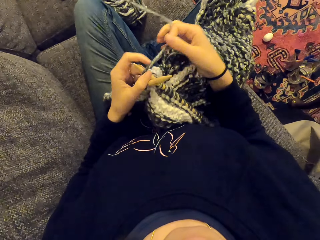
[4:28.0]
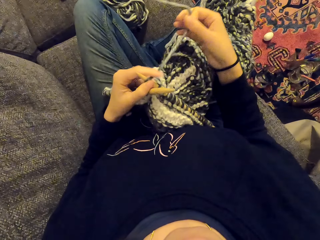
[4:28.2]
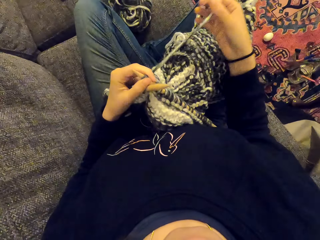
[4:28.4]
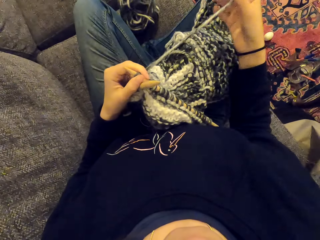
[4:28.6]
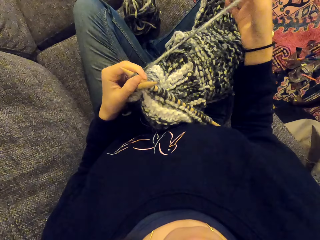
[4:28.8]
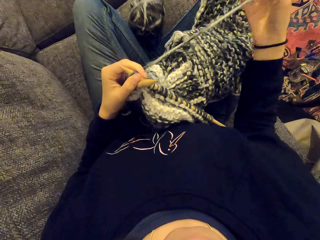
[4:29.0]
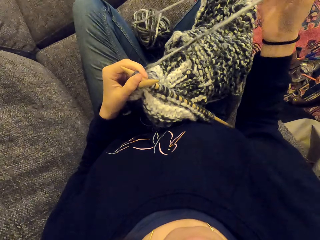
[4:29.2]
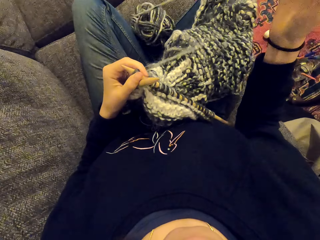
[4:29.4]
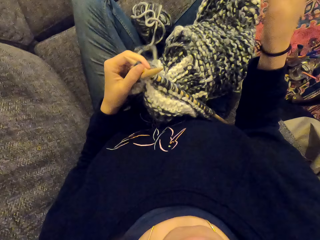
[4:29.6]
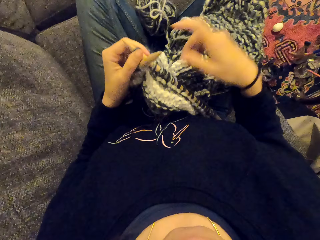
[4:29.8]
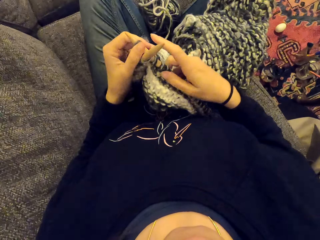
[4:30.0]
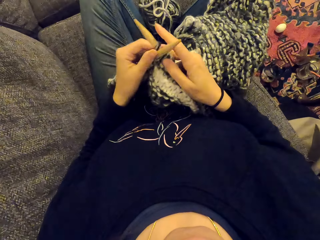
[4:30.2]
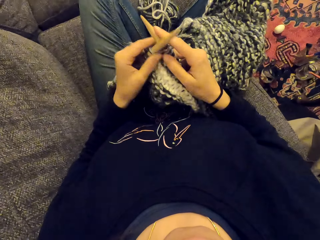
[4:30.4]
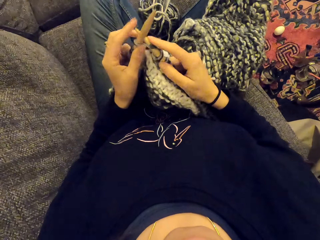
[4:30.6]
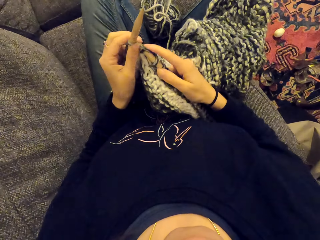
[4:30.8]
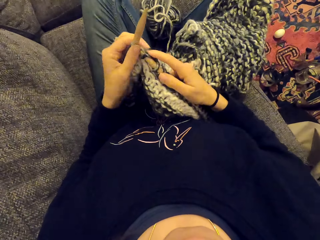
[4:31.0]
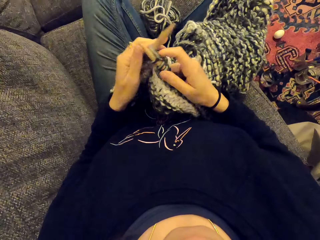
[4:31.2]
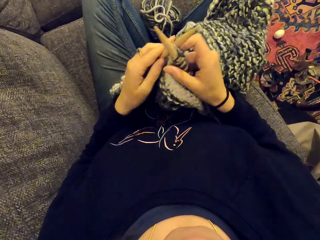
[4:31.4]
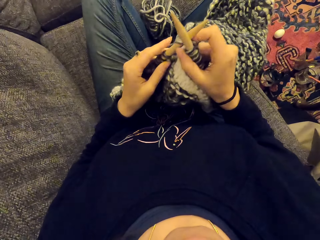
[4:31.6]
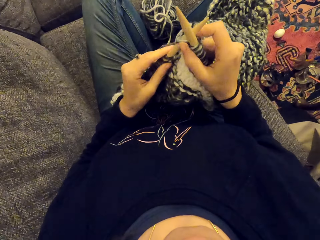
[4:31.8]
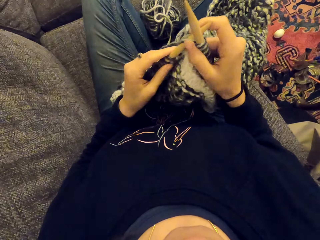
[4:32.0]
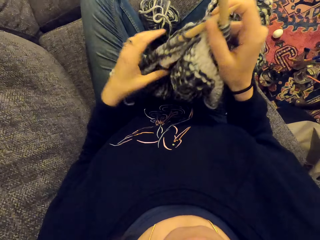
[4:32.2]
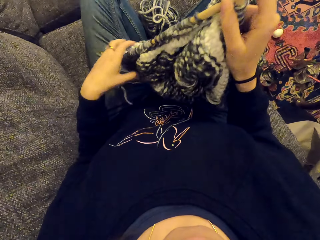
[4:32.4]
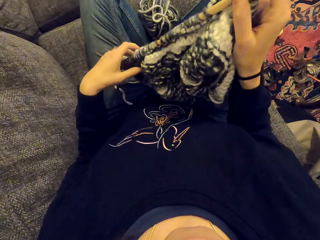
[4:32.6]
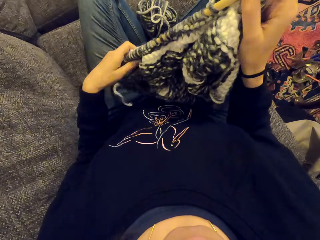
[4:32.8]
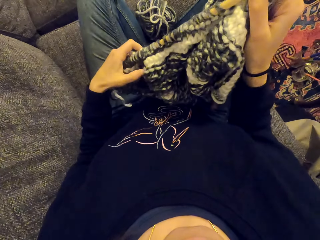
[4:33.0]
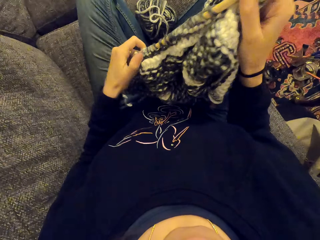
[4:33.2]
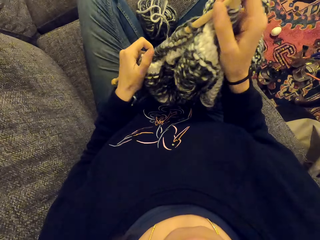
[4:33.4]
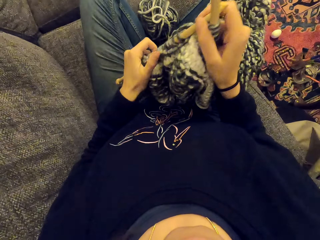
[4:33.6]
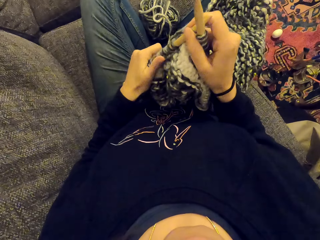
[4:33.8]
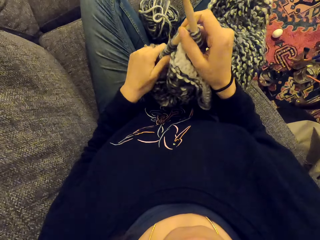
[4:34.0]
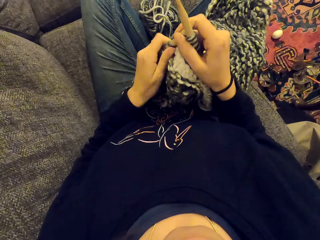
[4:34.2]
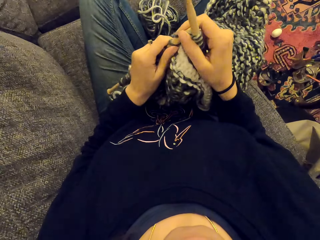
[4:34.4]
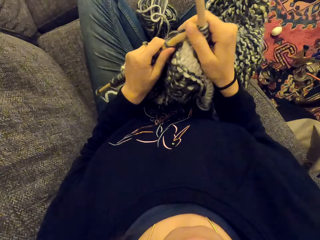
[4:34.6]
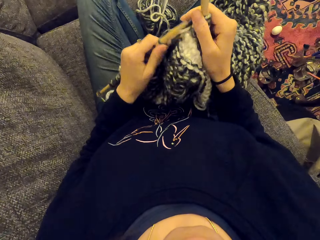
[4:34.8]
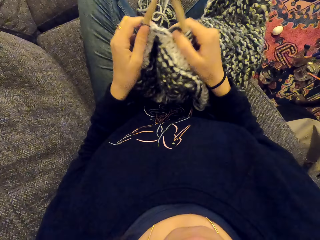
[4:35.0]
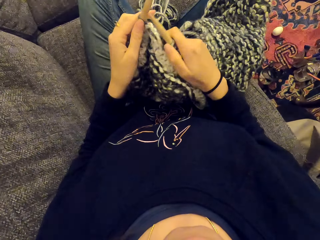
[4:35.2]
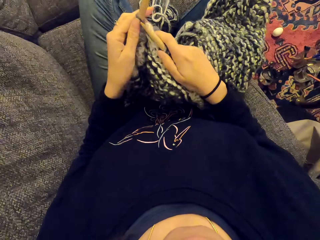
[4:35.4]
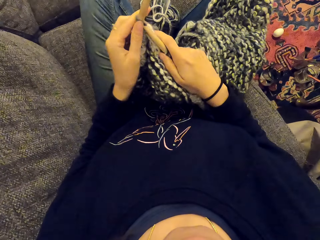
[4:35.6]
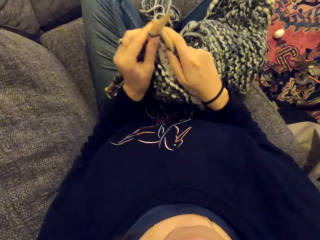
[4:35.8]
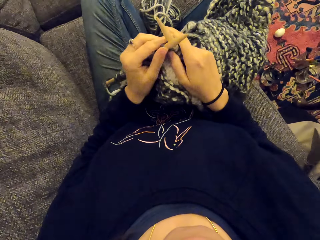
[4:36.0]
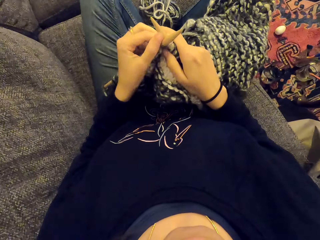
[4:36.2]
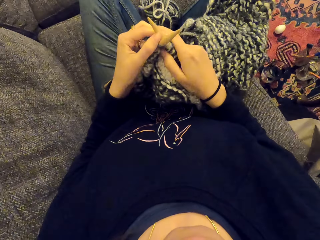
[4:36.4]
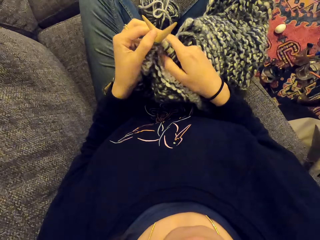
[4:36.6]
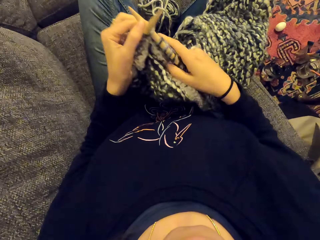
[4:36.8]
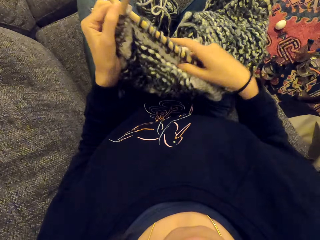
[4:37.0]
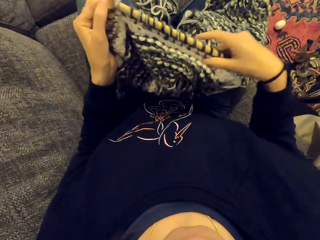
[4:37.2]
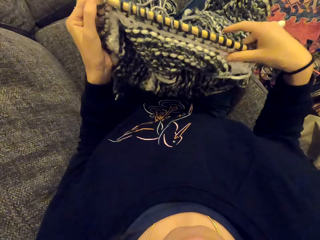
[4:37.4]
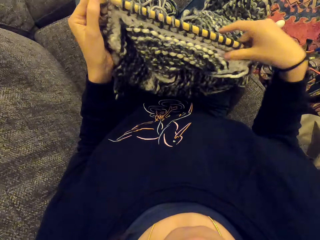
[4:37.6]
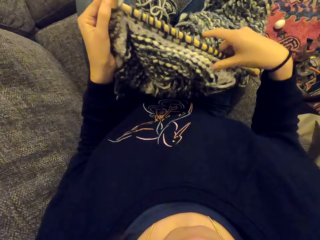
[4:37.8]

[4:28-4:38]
The camera wearer pulls the thread.

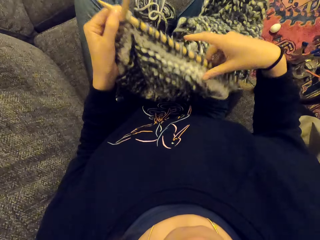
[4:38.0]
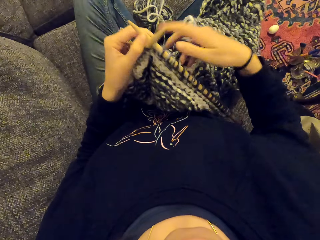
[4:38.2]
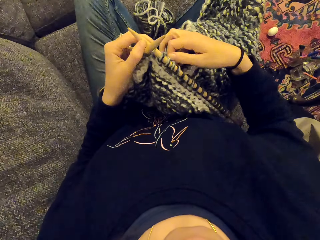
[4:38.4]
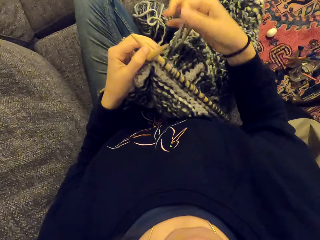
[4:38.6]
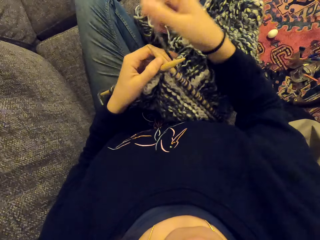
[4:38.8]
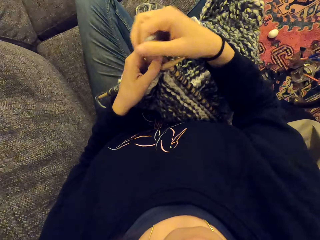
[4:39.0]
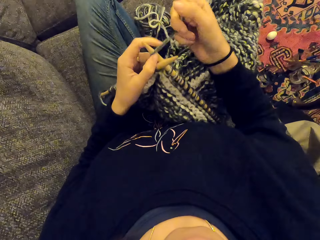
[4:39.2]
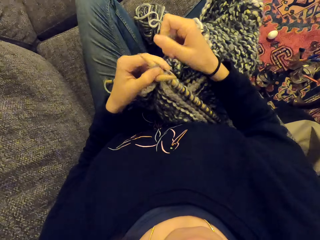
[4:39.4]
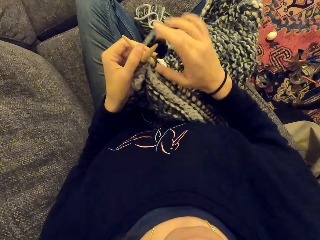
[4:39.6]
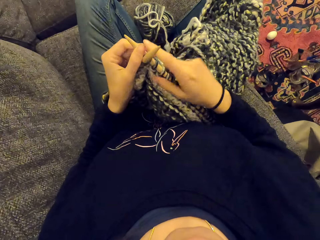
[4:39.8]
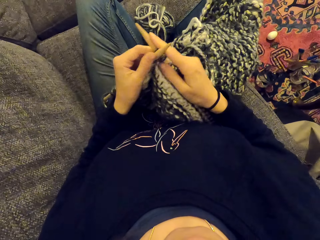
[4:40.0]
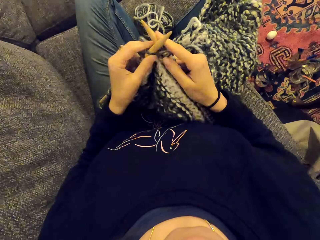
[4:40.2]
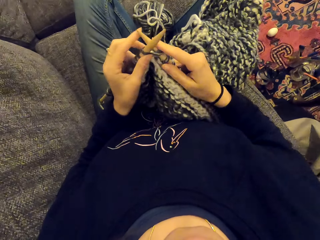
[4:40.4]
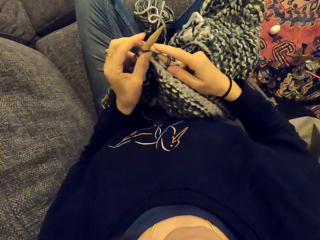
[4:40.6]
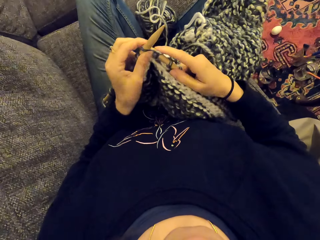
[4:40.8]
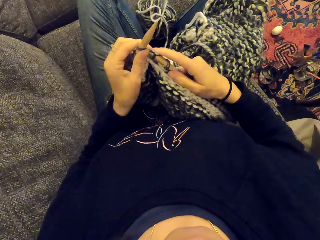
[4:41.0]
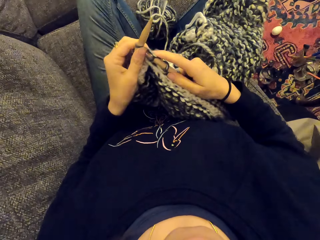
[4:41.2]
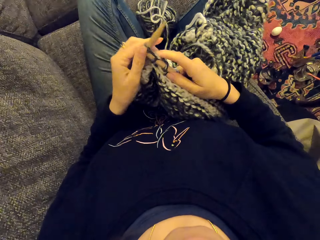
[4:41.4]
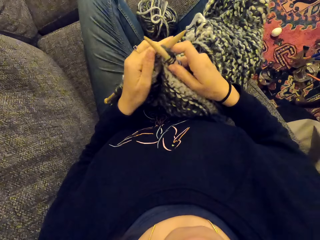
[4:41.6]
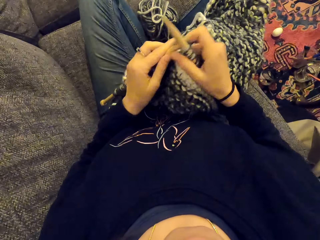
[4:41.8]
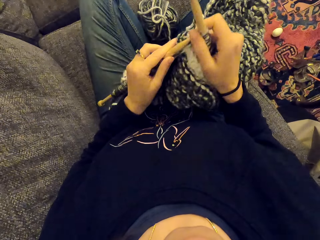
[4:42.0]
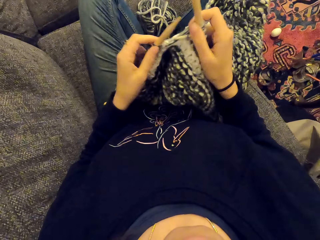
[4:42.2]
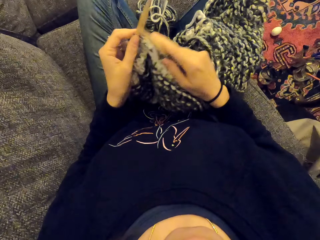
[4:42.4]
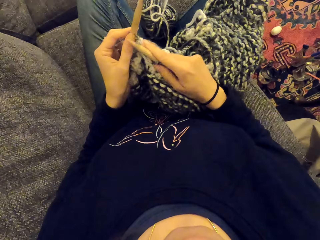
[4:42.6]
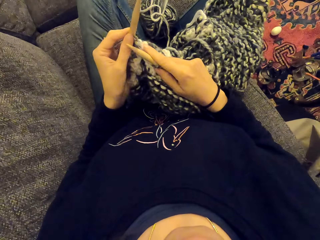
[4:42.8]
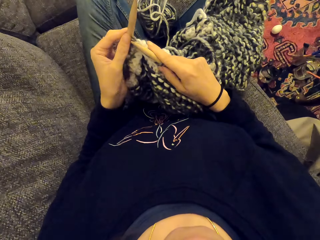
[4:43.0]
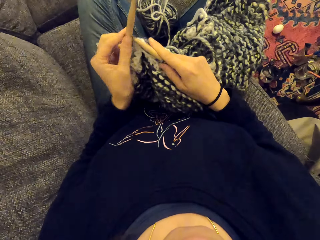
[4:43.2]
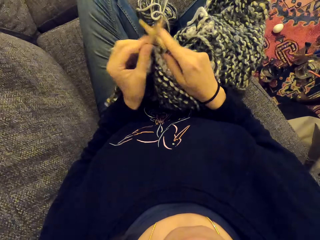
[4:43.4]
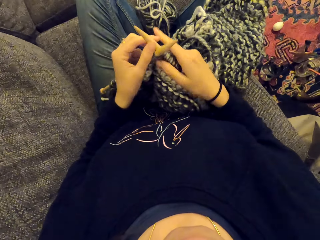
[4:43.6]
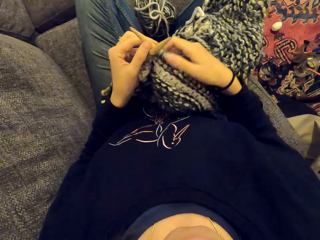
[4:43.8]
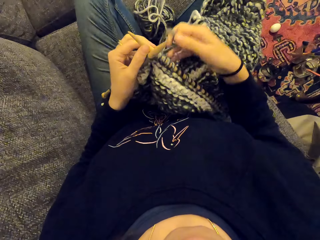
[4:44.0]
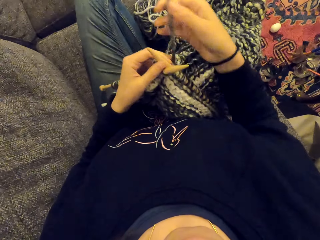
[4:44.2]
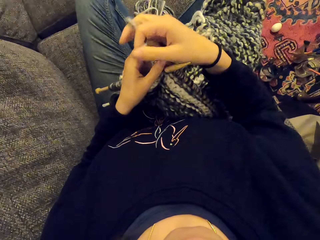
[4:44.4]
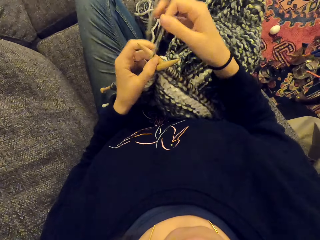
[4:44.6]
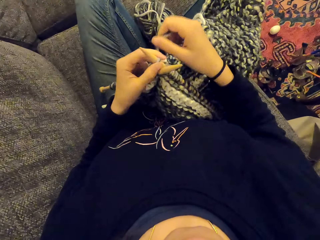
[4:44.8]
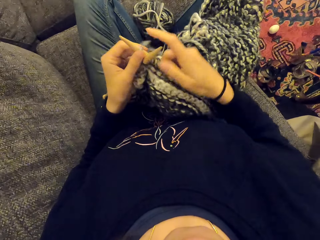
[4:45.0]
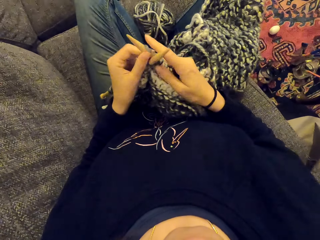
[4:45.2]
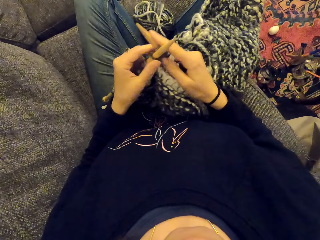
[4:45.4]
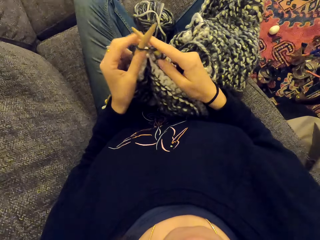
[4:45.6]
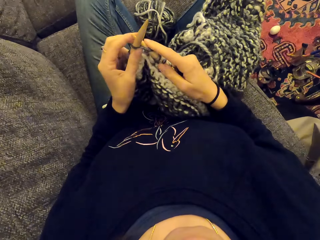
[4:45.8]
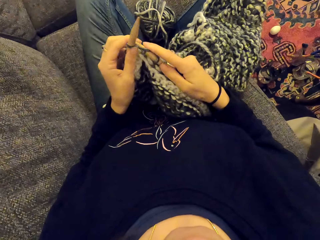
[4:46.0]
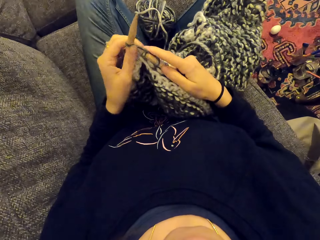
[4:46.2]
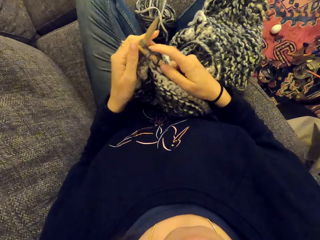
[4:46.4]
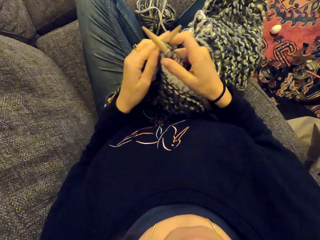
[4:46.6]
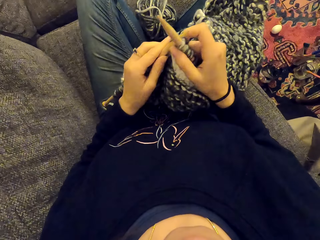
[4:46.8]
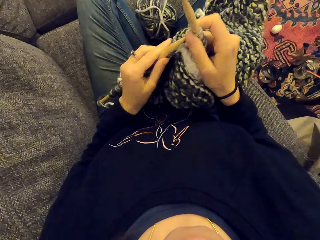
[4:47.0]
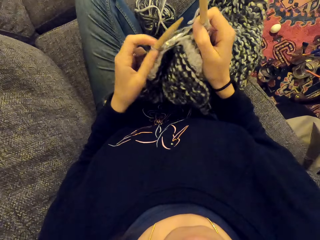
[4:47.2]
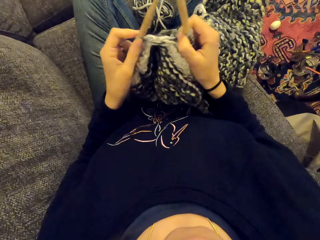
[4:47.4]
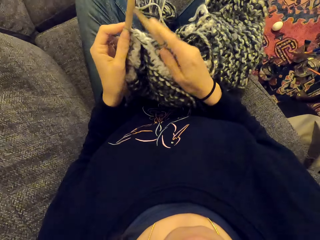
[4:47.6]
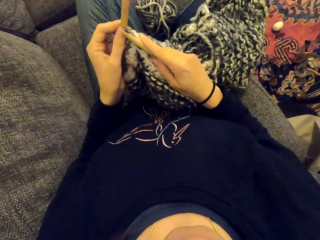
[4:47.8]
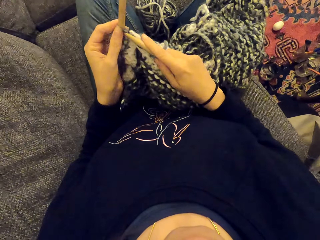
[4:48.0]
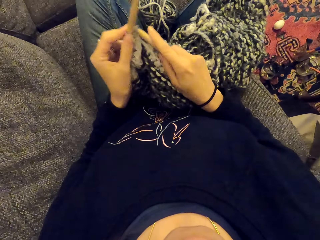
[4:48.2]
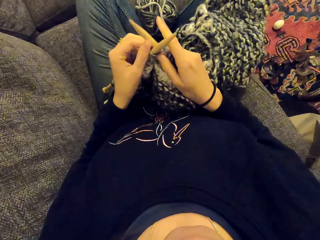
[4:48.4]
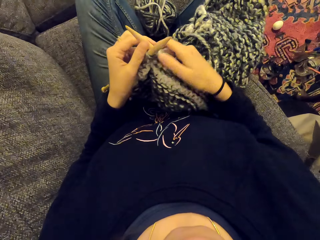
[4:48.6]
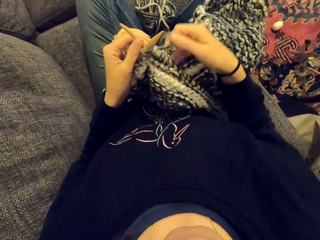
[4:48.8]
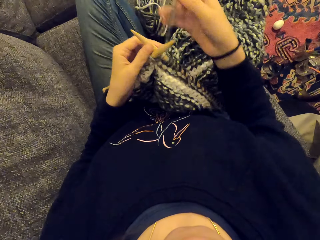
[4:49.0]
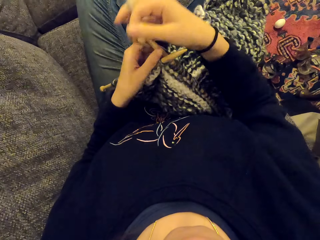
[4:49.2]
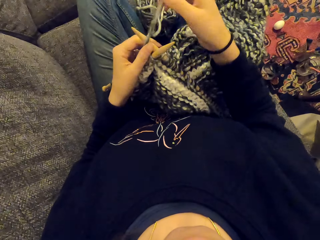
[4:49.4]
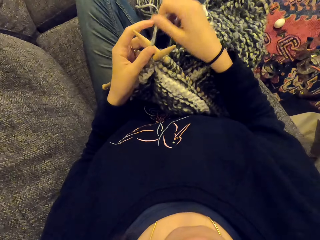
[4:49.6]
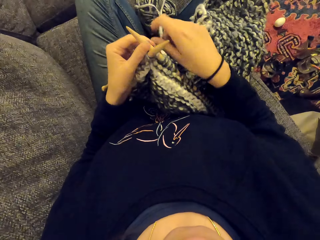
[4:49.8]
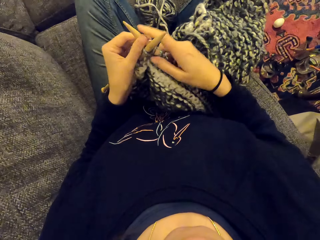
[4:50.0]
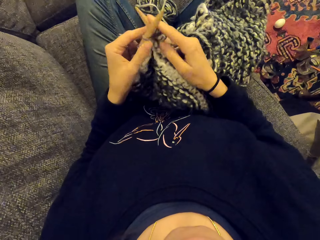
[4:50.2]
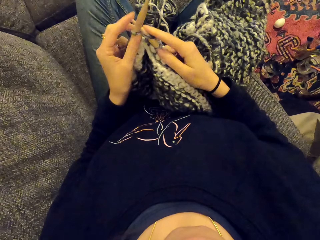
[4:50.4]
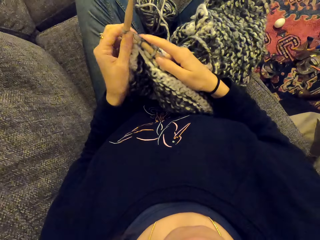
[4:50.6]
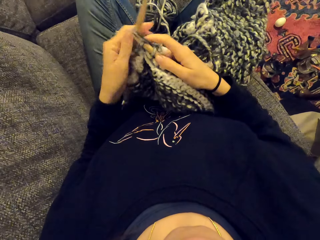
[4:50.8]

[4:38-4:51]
The camera wearer knits the fabric with the crochet hook. They knit a cloth with needles. They tie thread on a needle.
